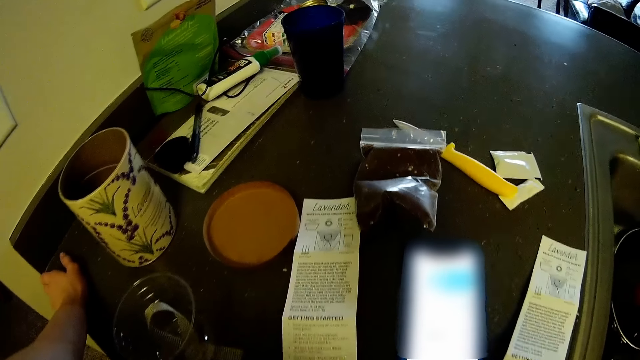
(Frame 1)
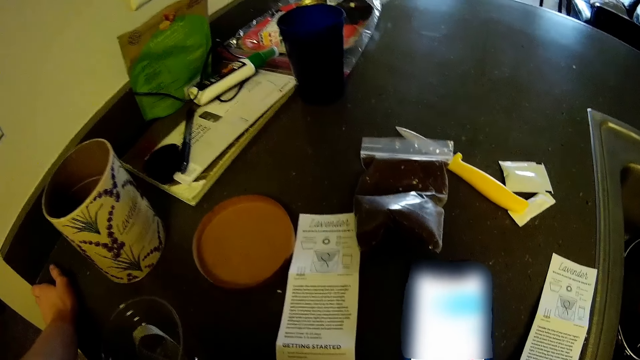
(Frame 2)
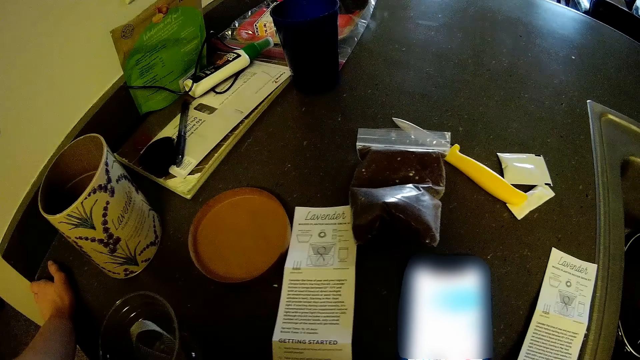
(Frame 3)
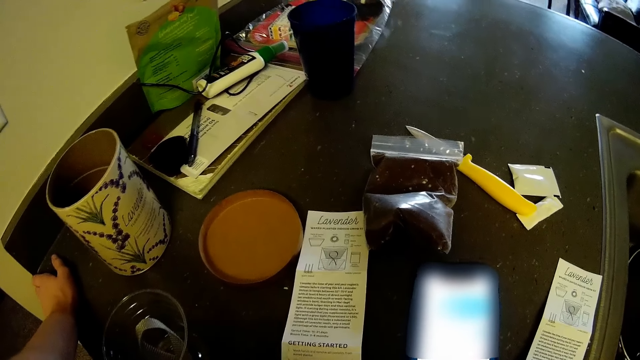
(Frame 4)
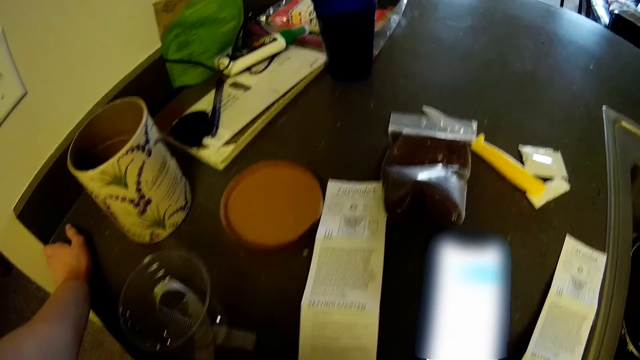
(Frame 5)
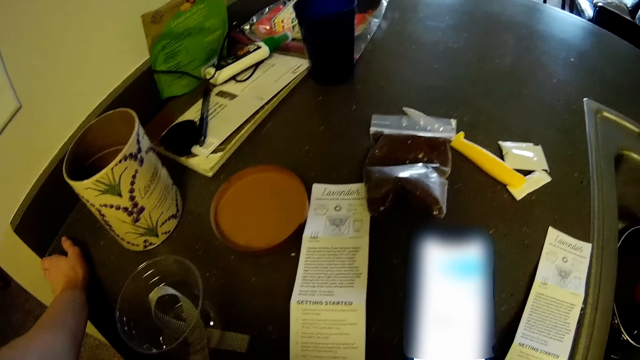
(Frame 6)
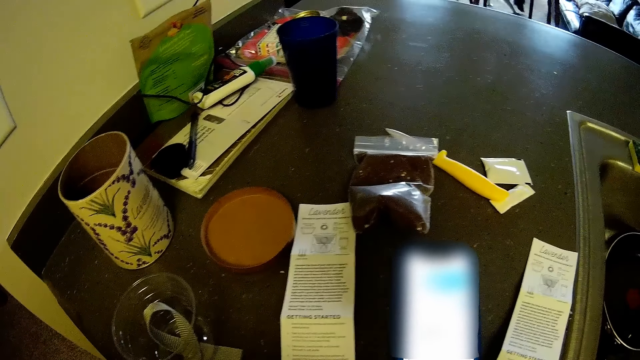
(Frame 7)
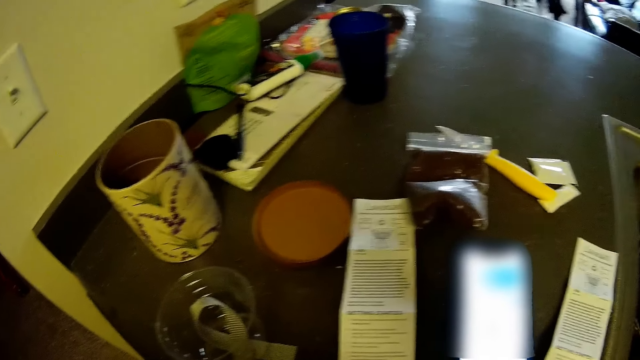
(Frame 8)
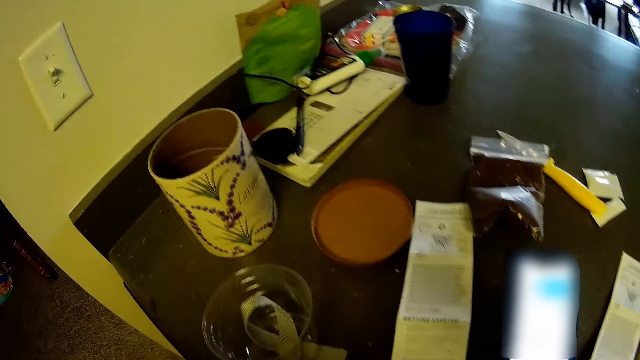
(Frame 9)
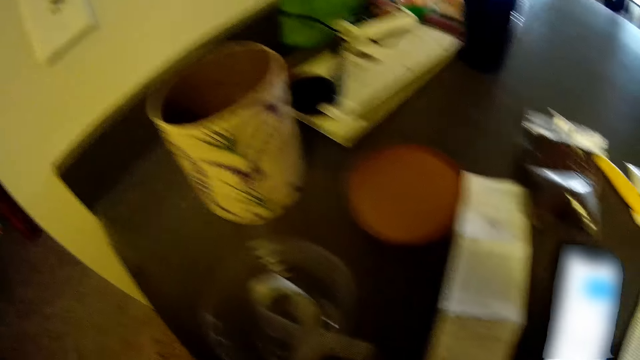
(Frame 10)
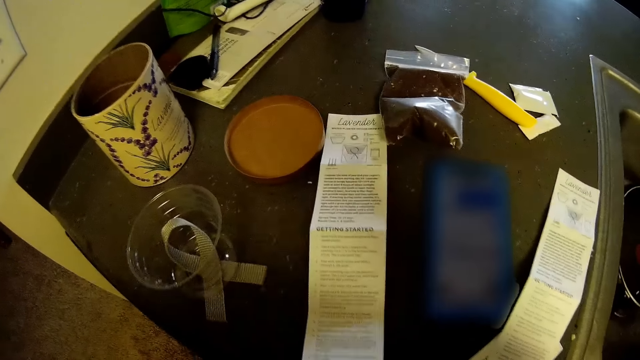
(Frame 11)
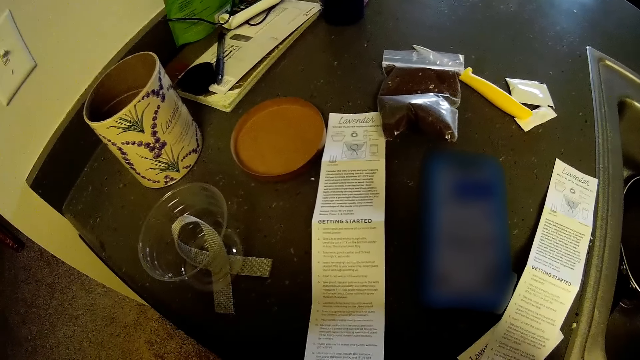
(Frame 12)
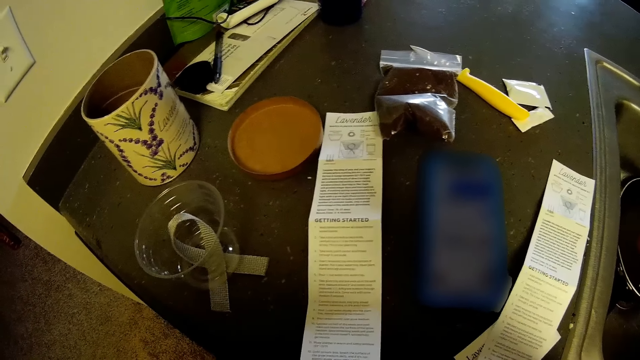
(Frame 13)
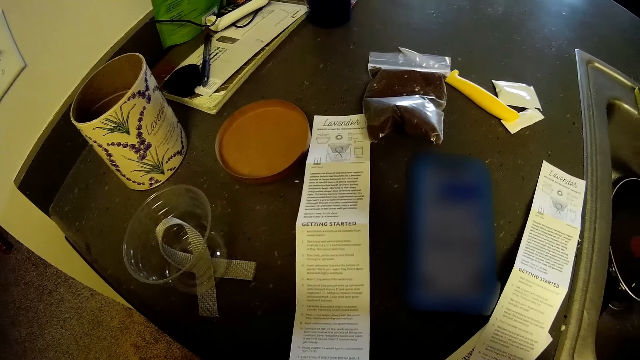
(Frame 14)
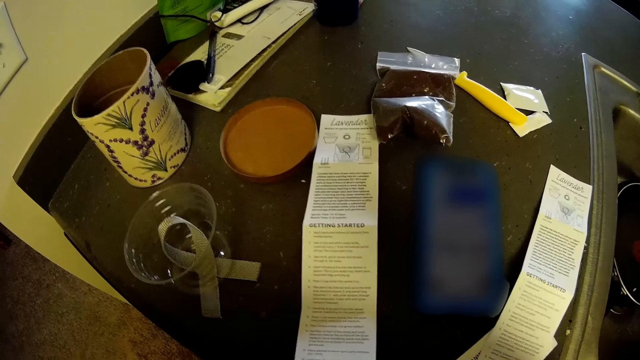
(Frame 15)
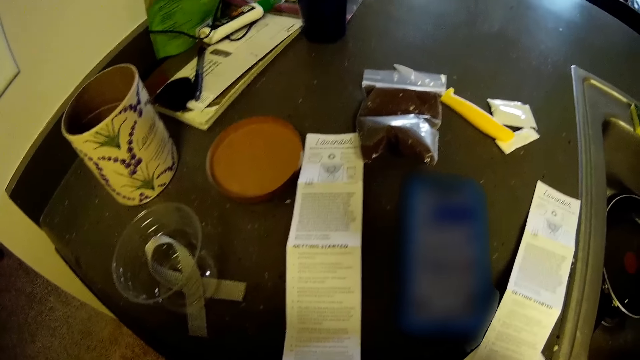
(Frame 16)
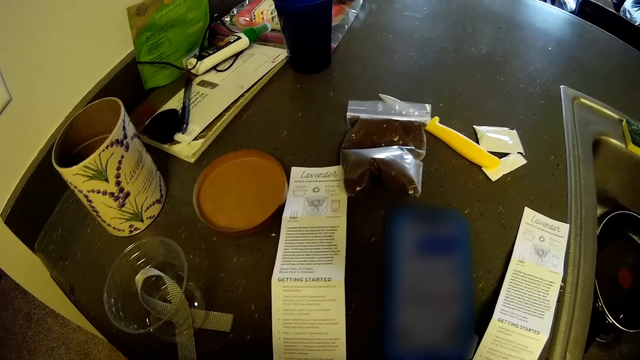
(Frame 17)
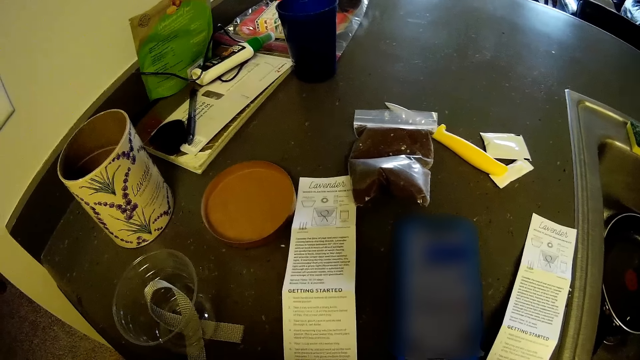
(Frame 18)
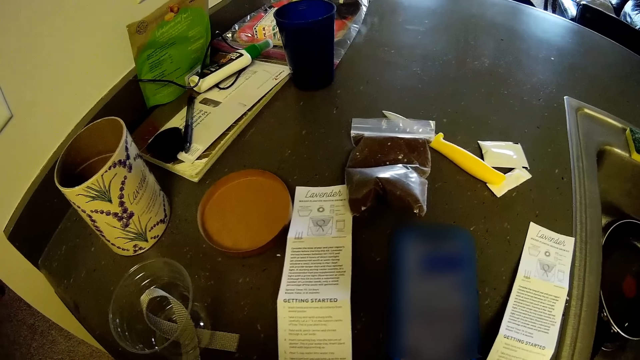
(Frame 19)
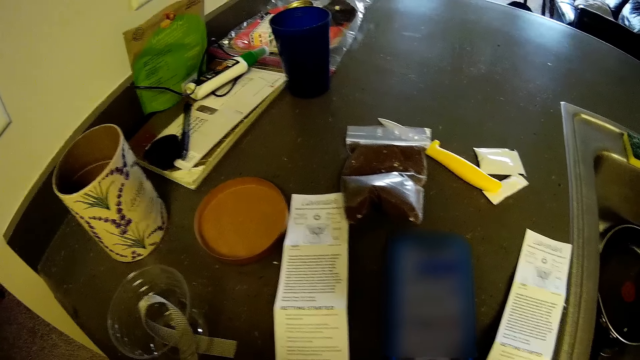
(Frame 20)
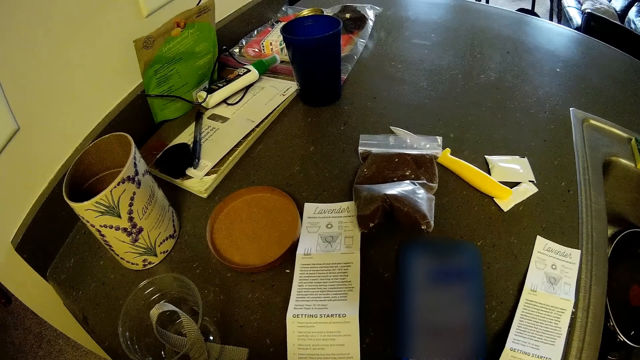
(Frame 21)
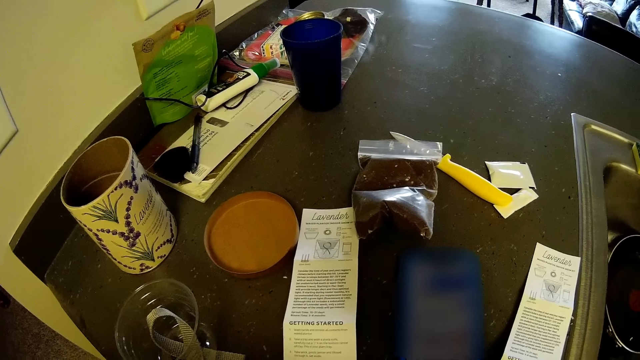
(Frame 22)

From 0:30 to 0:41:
The camera wearer removes her left hand from the kitchen countertop. She stands in the kitchen.

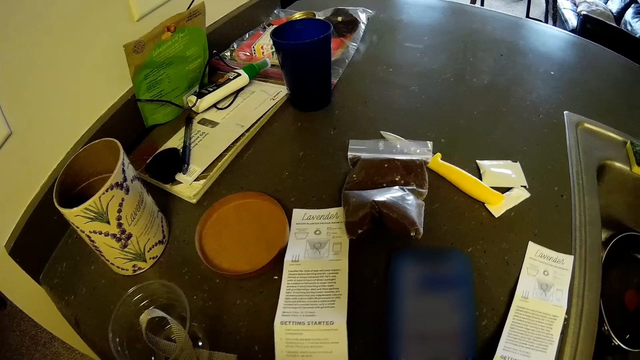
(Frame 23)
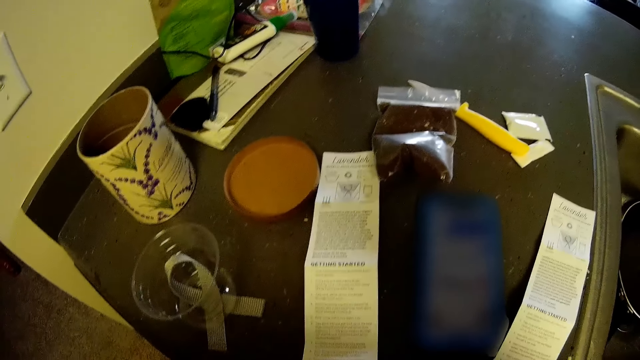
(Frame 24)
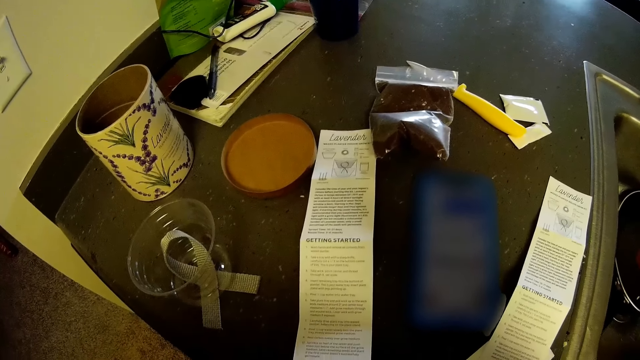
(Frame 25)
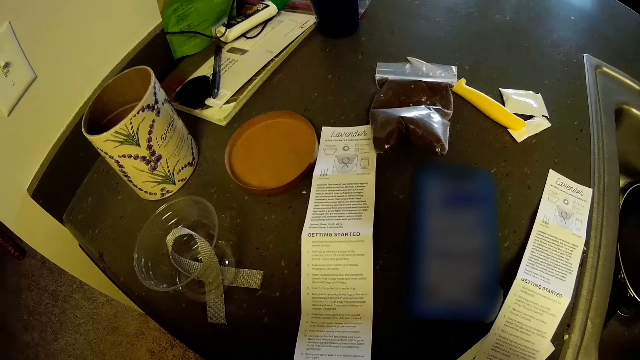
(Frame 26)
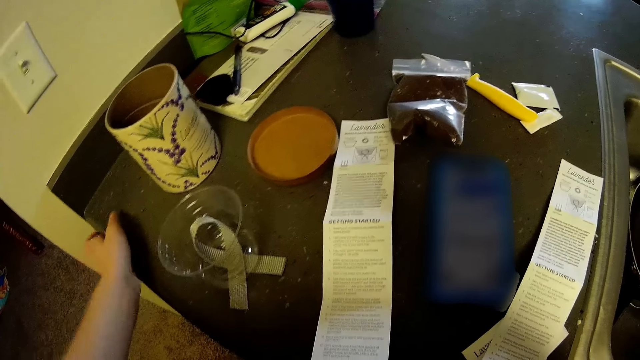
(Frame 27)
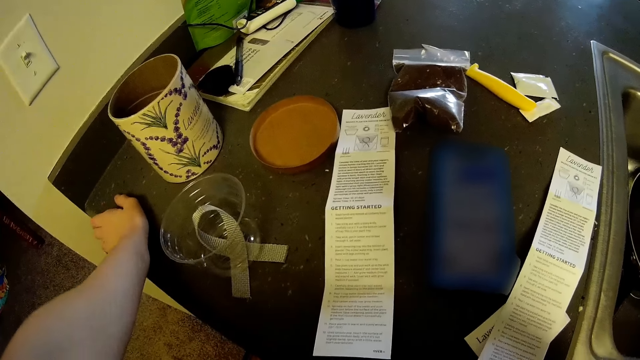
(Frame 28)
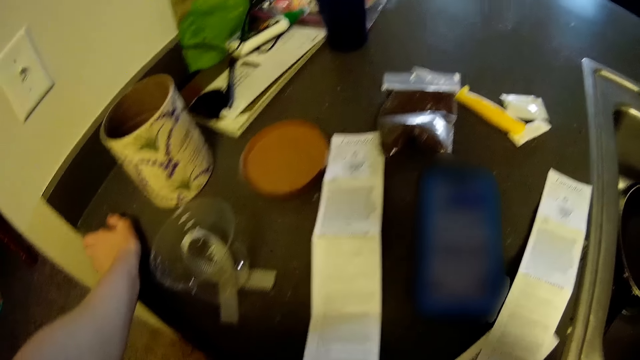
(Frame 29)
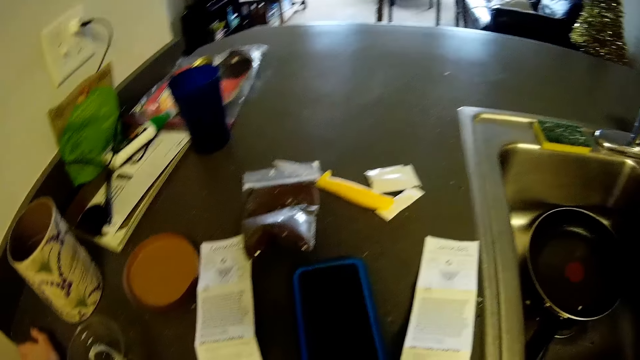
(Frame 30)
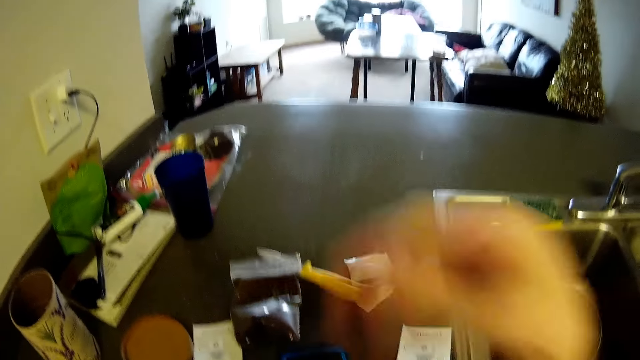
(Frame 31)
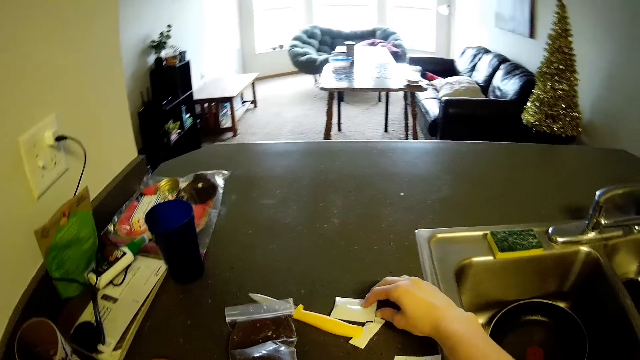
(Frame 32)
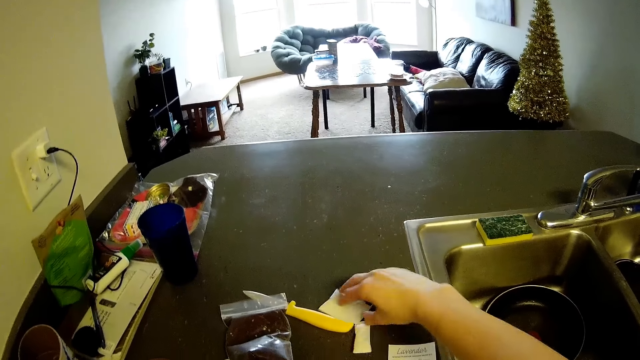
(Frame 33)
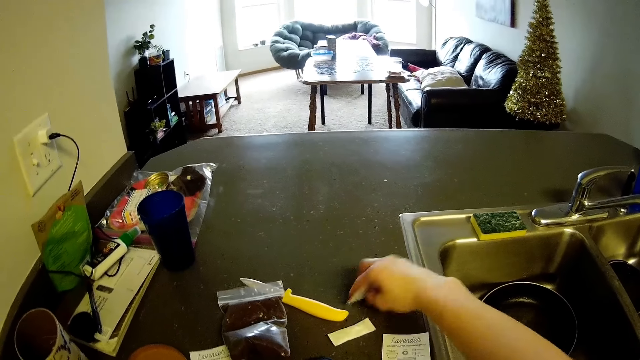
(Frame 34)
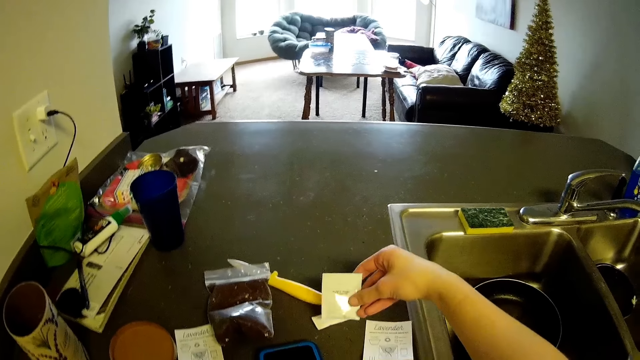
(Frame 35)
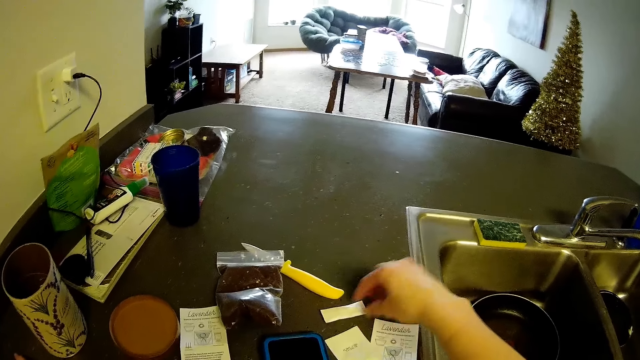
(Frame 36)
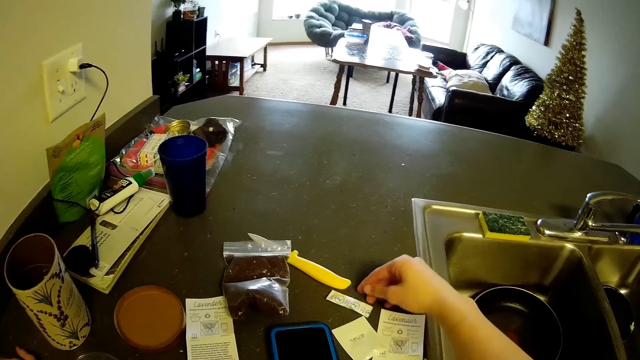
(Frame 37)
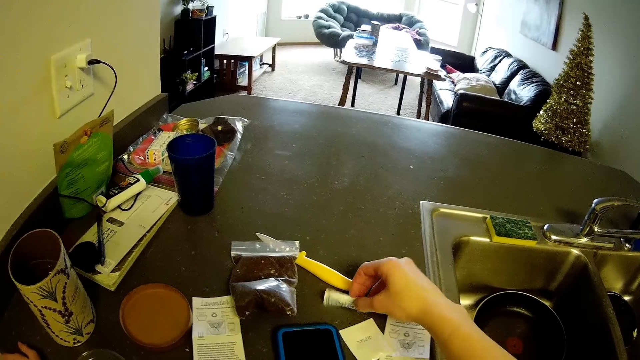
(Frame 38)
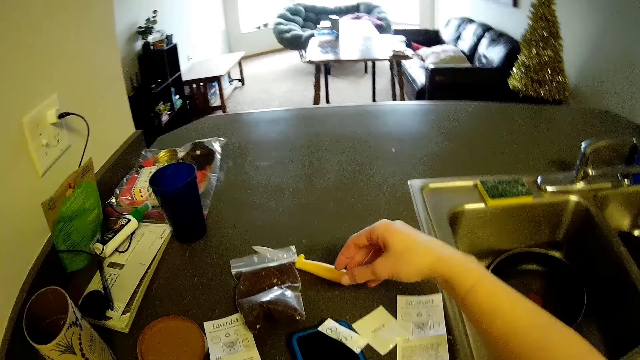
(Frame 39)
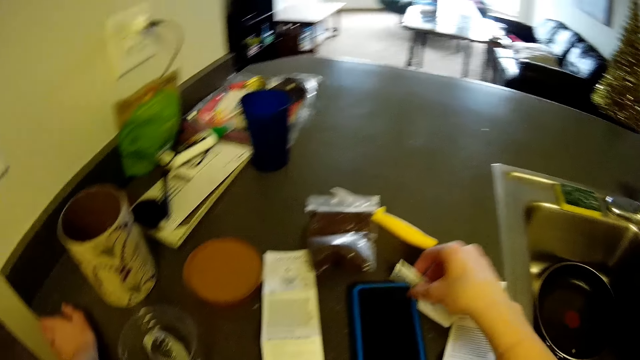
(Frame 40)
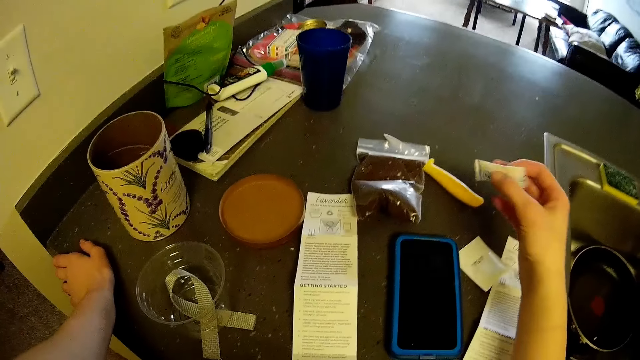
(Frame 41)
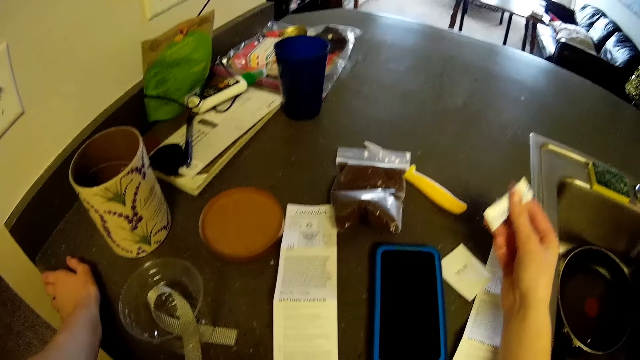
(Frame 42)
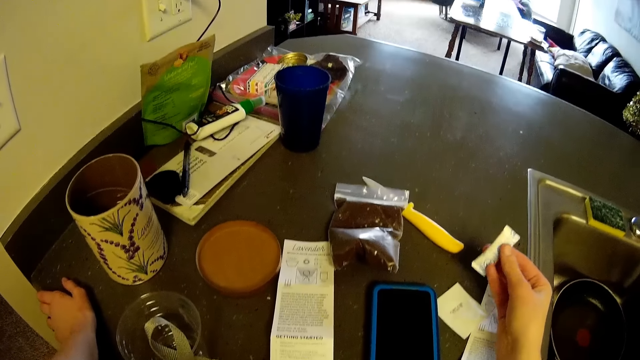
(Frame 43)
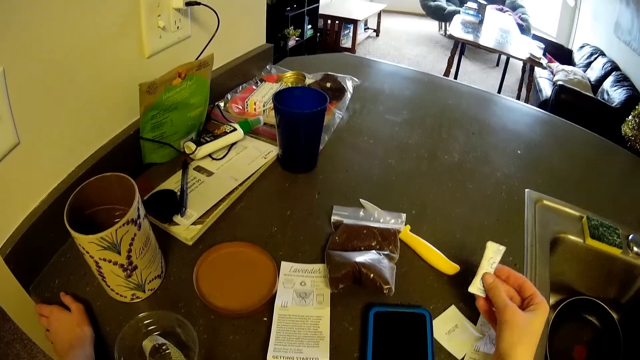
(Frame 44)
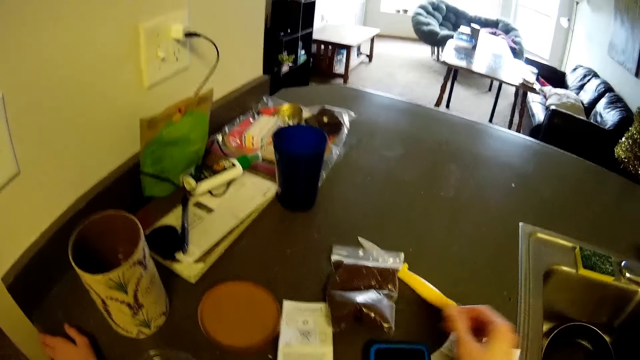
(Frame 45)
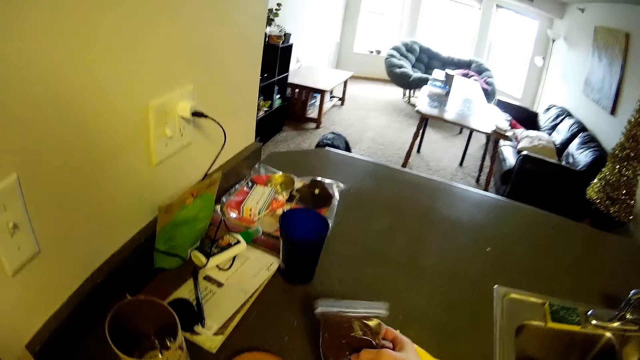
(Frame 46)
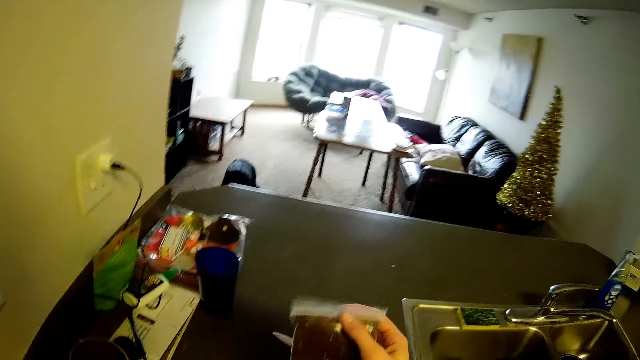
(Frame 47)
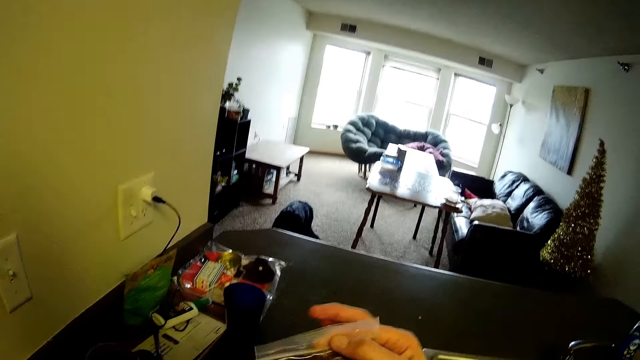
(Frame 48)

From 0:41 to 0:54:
The camera wearer places her left hand on the kitchen countertop. She picks up a sachet of soil on the kitchen countertop. She places the sachet on the kitchen countertop. She picks up the sachet on the kitchen countertop with her right hand. She holds the sachet in her right hand. She drops the sachet on the kitchen countertop. She picks up a packet of something on the kitchen countertop.
